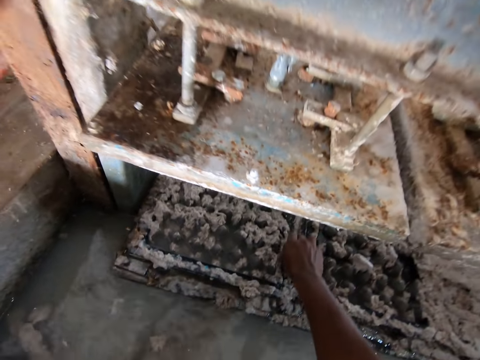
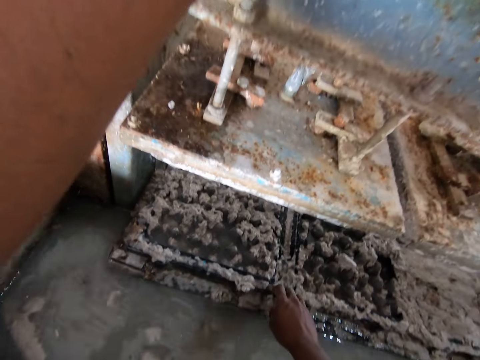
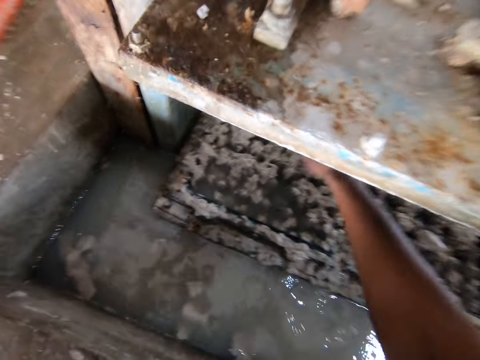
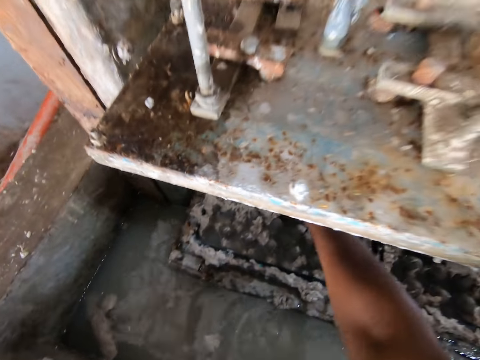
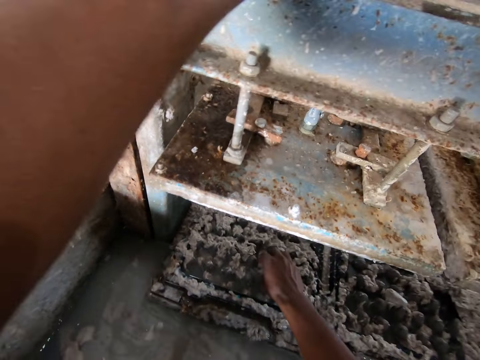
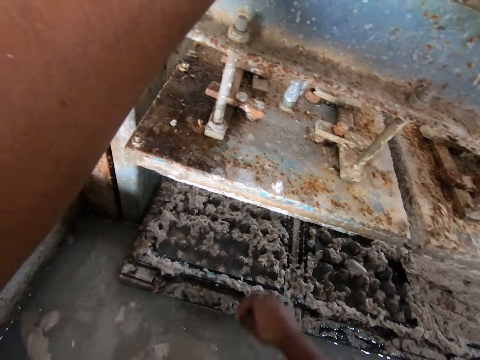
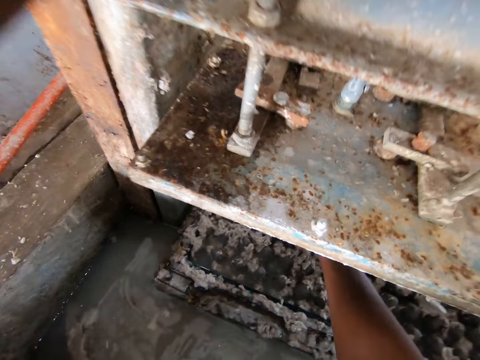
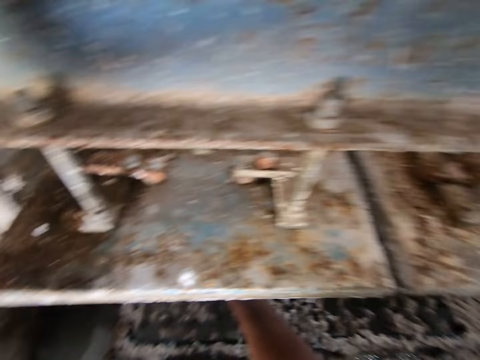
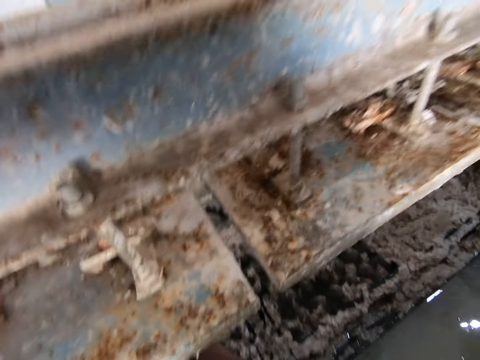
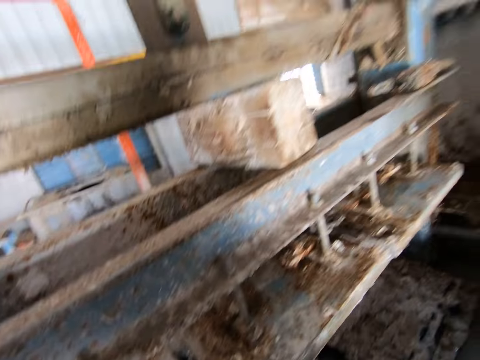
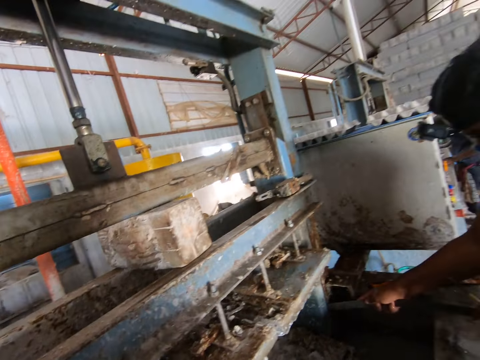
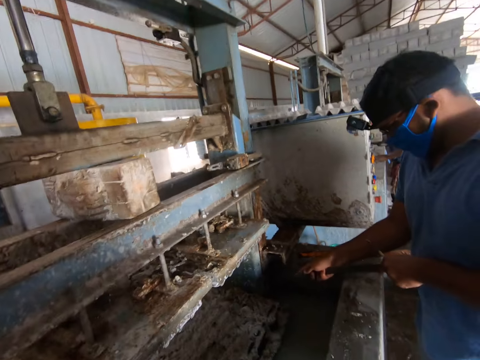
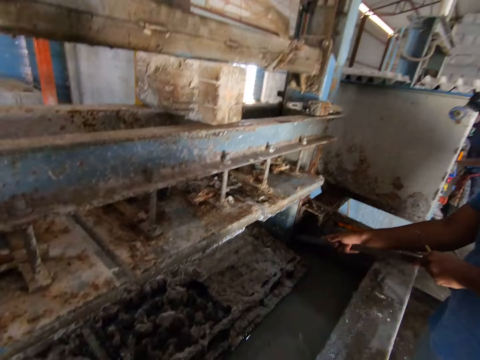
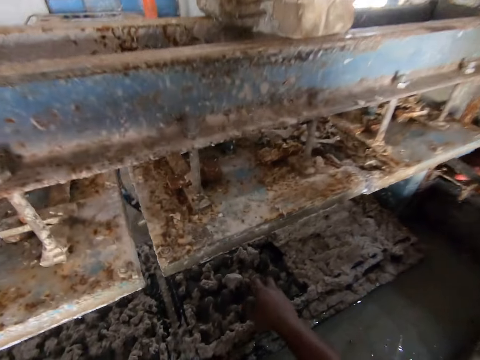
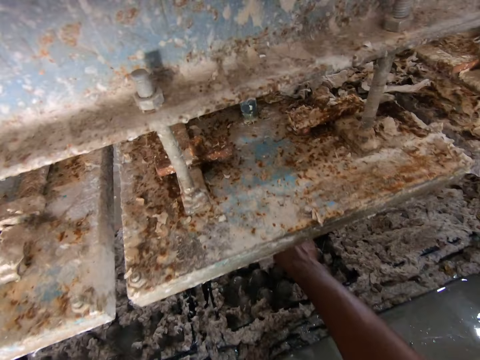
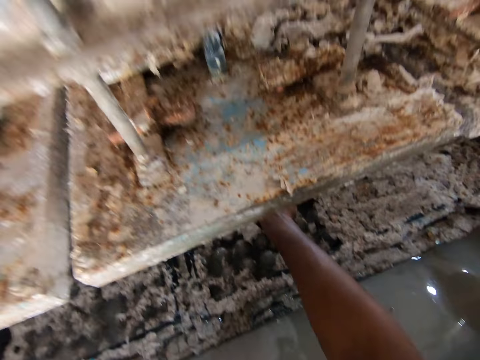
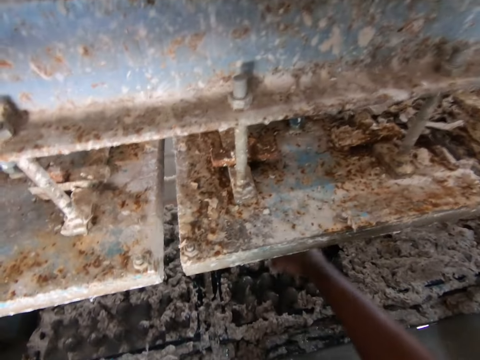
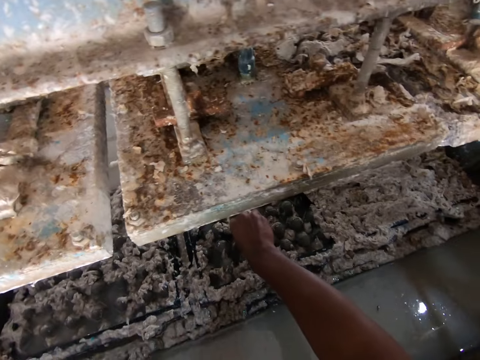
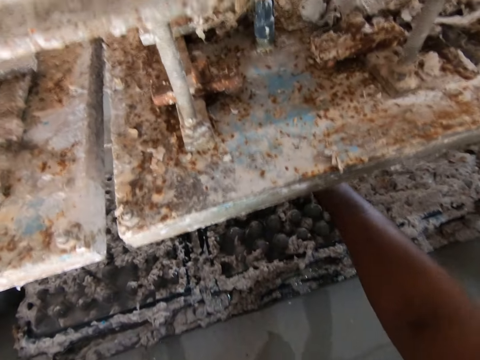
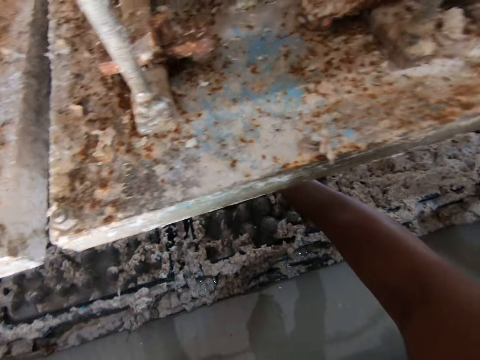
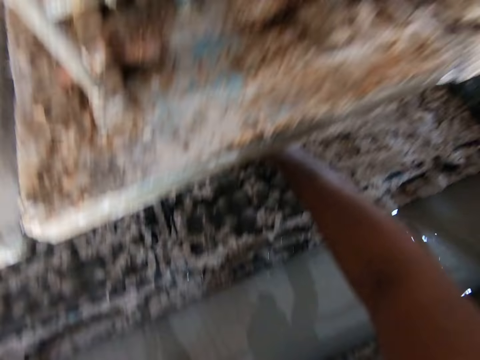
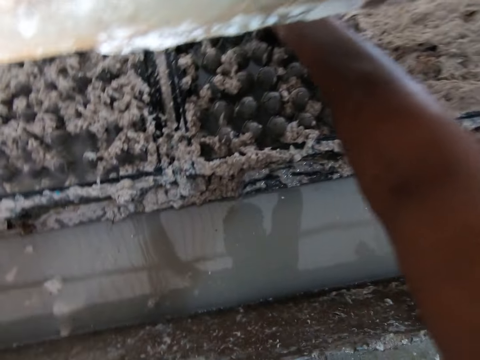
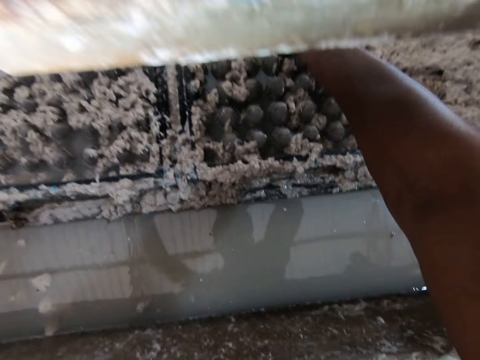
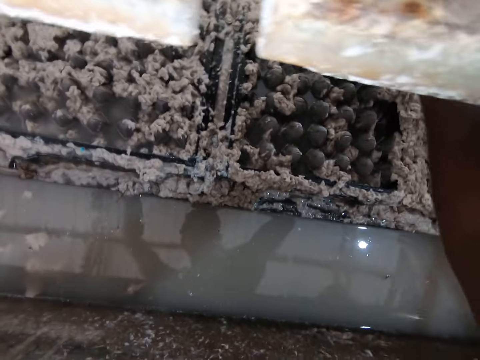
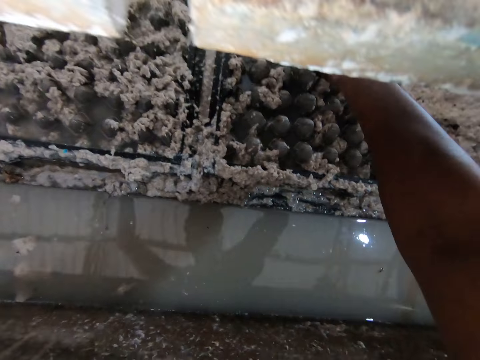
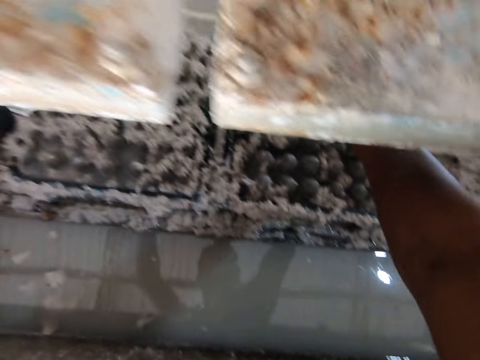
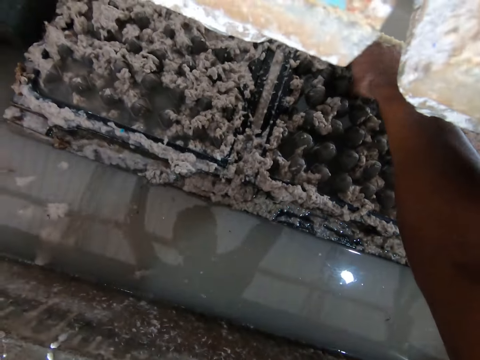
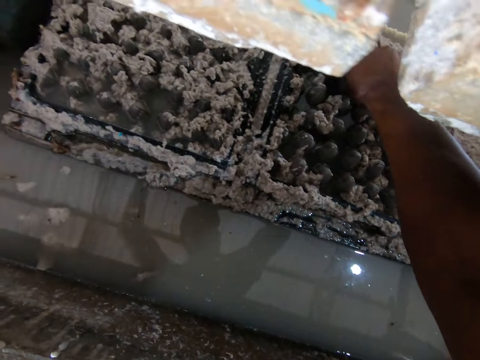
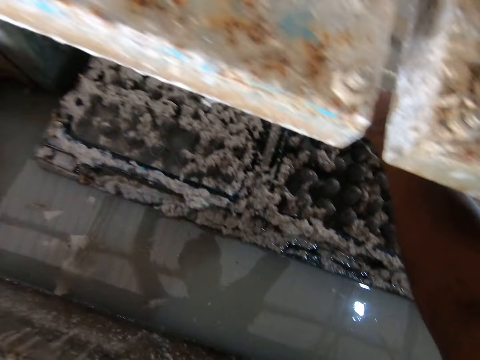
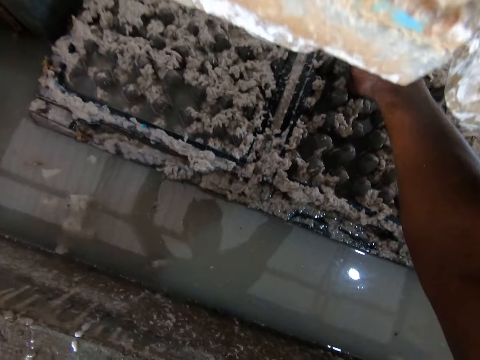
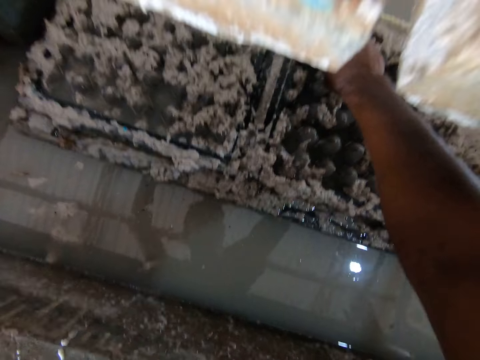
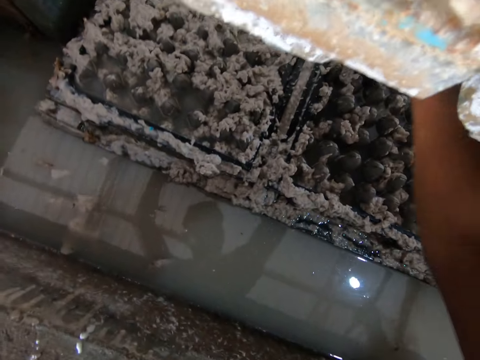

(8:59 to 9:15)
The camera wearer puts the paper in the water. They look around. They drag the wastes in the water. A man scrubs the tray making machine. The camera wearer removes the paper from the egg tray machine. They remove the paper from the egg tray machine again. The man talks to the camera wearer. The camera wearer removes the paper from the egg tray machine and talks to the man. The camera wearer removes the paper from the egg tray machine. The man talks to the camera wearer.

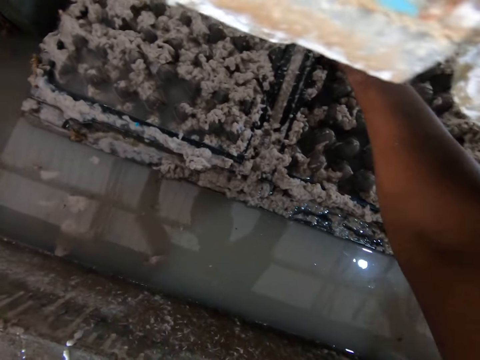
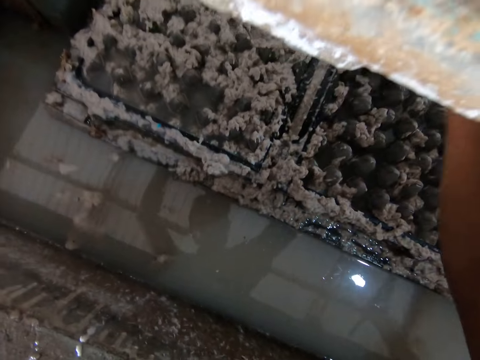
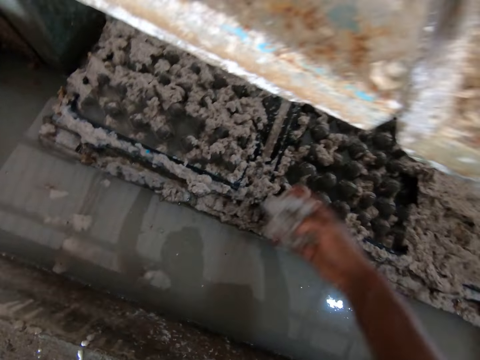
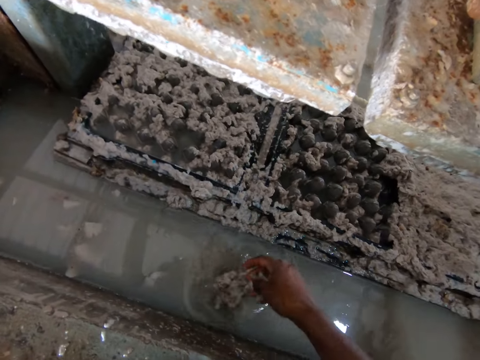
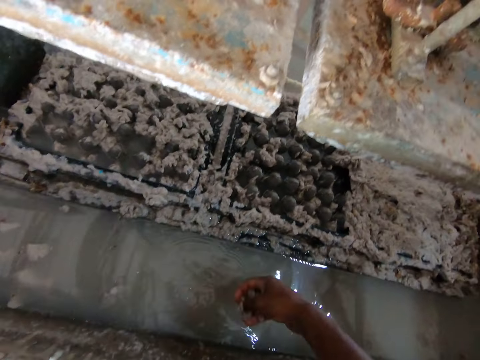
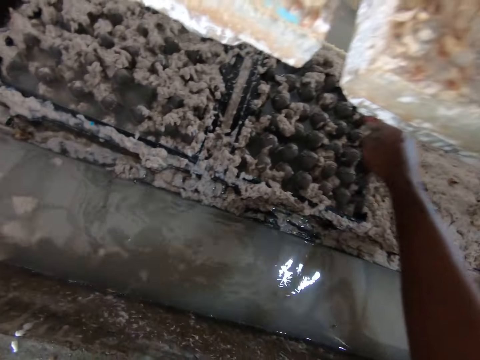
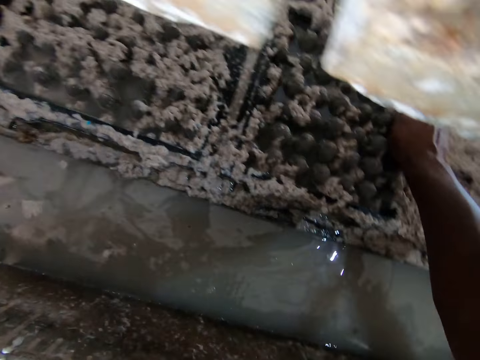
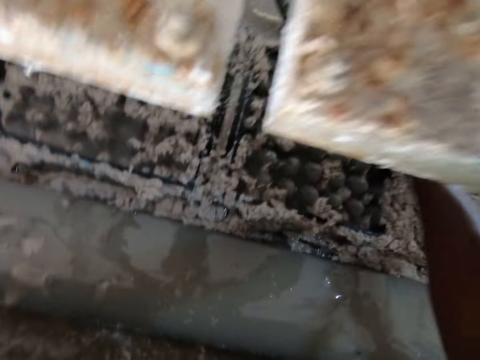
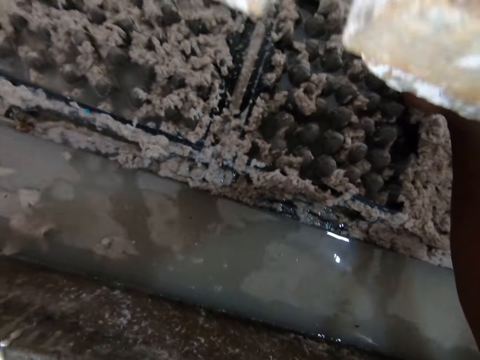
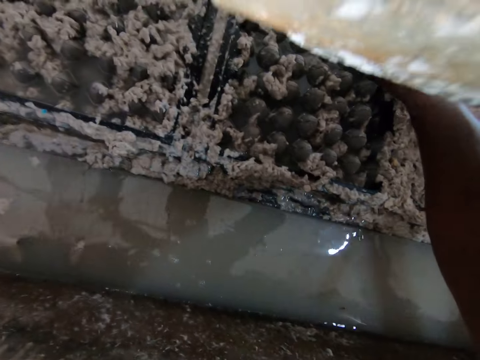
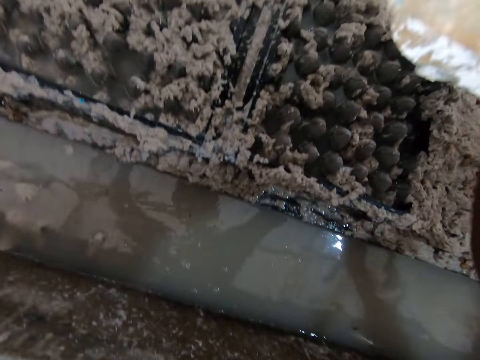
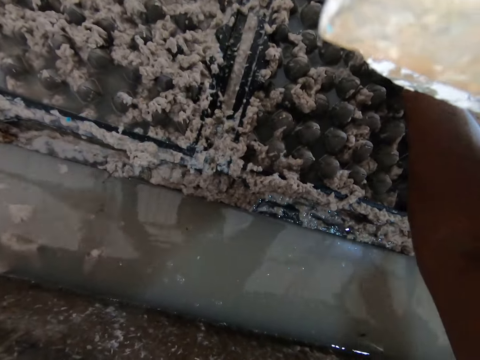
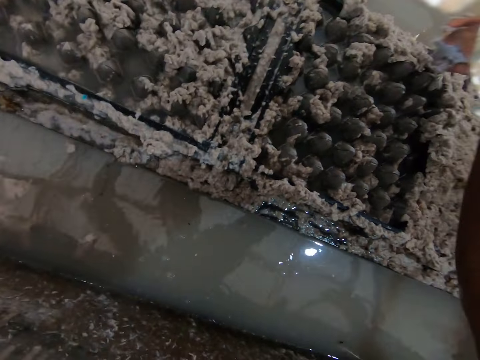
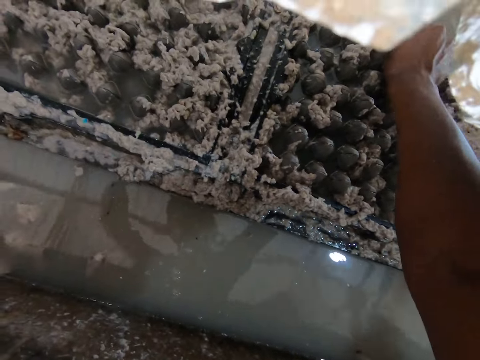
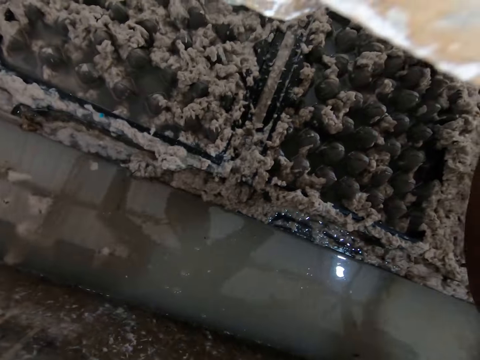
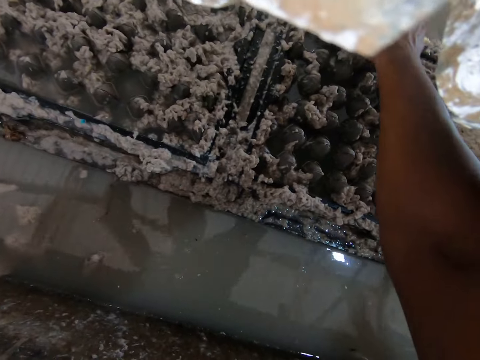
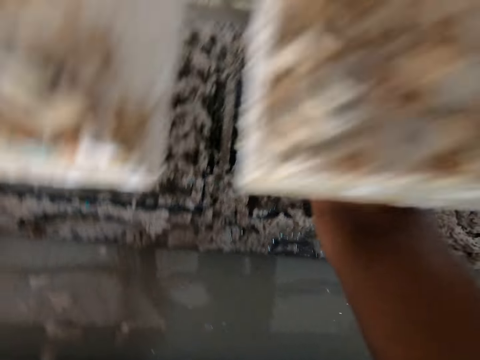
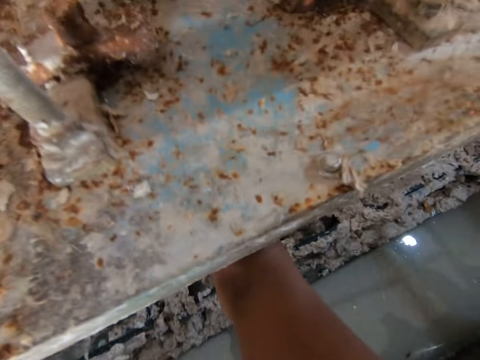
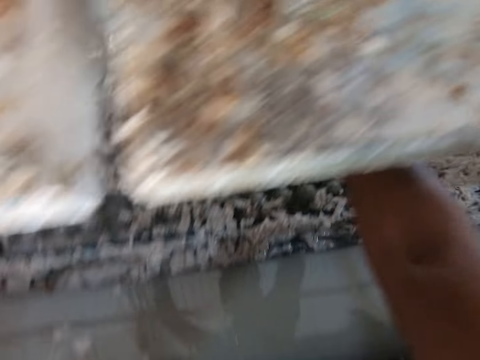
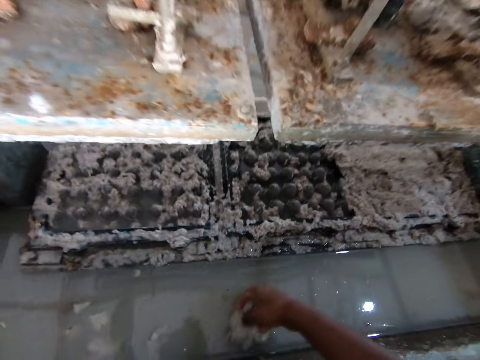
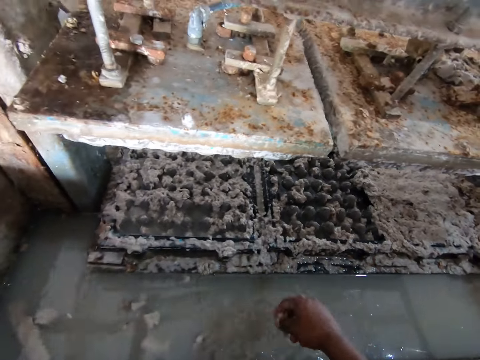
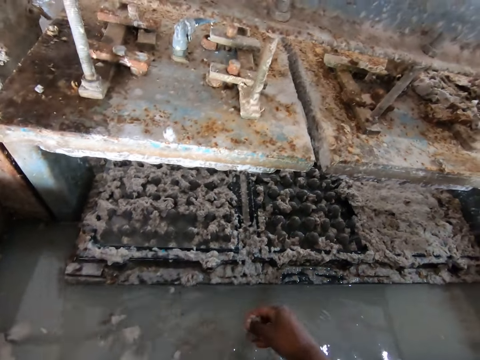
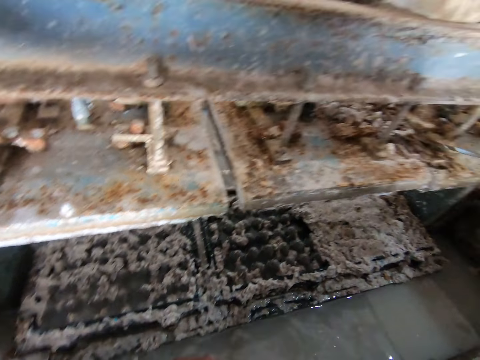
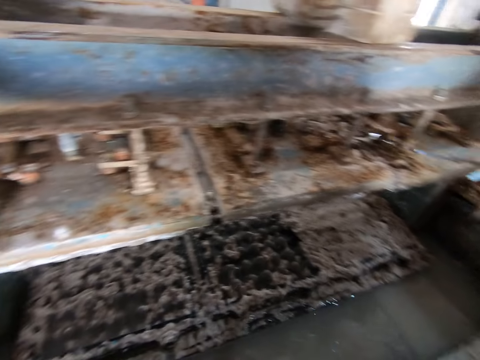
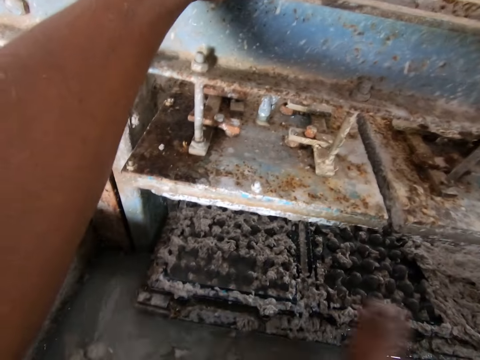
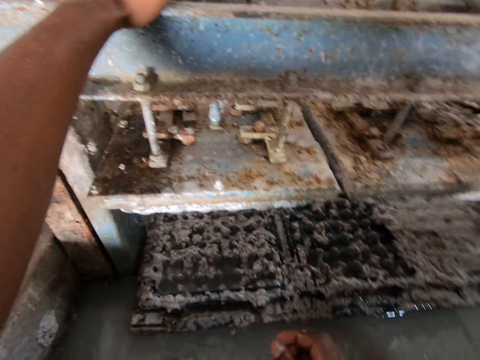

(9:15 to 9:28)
The camera wearer holds the mud. They drop the mud in the water. They clean the metal rack. They drop something in the water.
